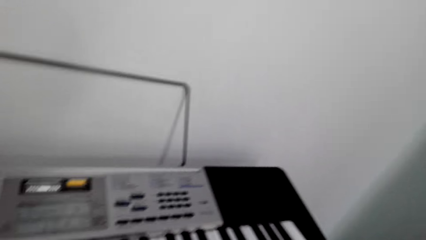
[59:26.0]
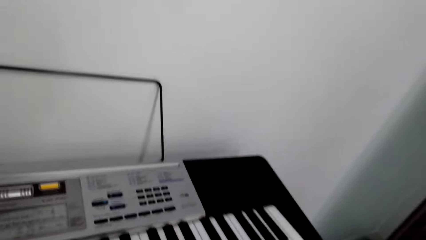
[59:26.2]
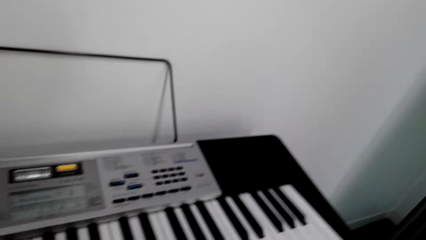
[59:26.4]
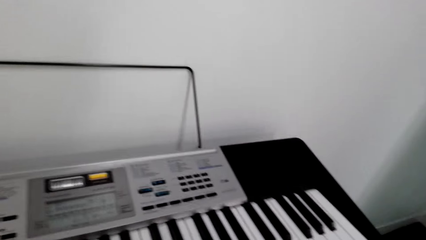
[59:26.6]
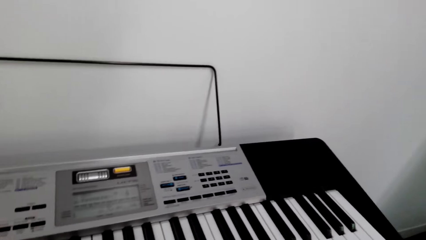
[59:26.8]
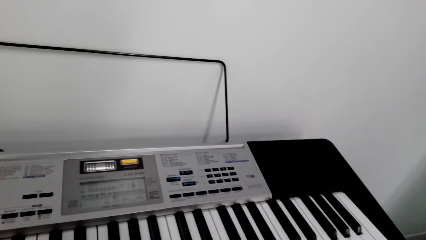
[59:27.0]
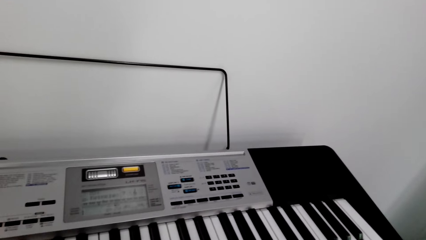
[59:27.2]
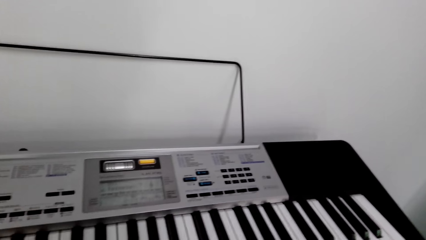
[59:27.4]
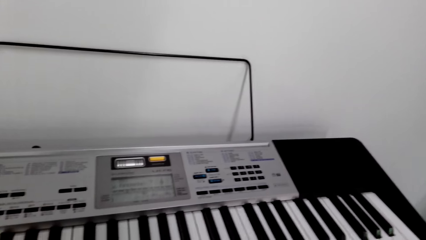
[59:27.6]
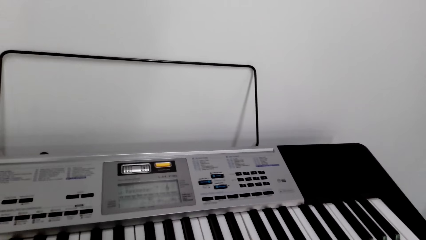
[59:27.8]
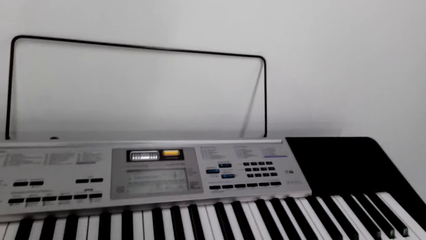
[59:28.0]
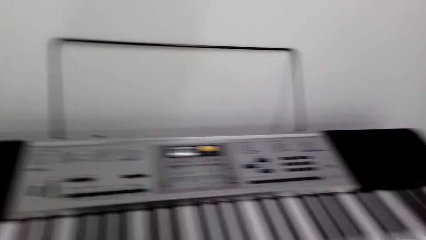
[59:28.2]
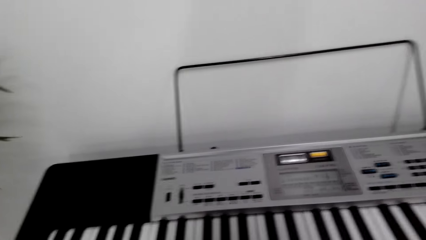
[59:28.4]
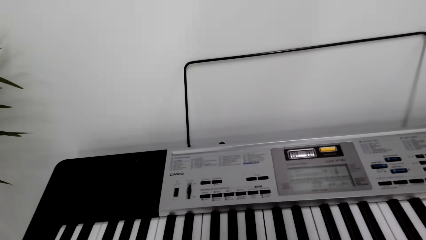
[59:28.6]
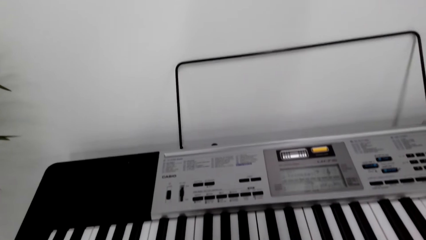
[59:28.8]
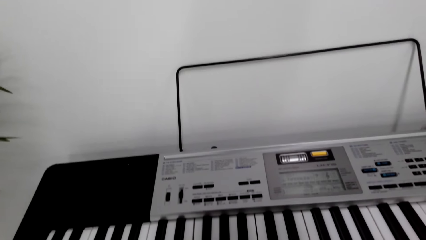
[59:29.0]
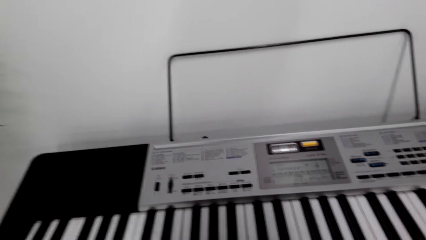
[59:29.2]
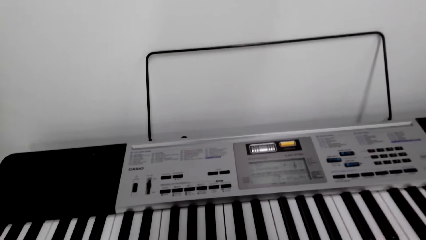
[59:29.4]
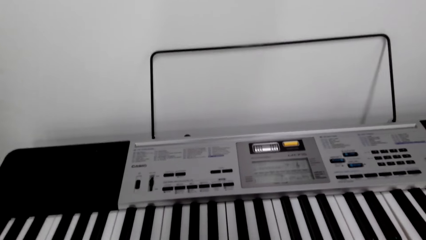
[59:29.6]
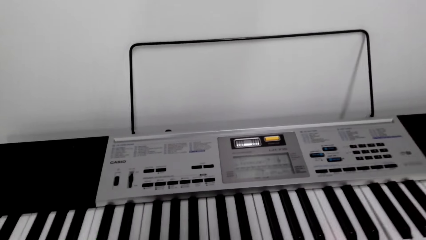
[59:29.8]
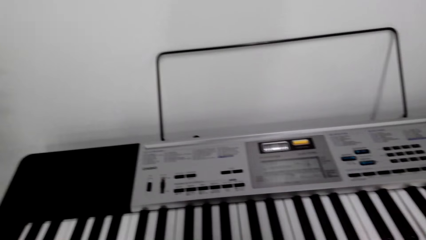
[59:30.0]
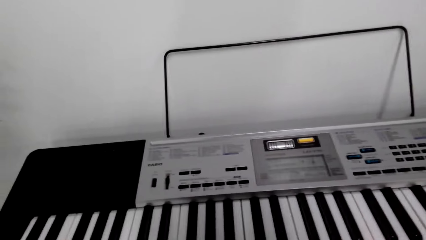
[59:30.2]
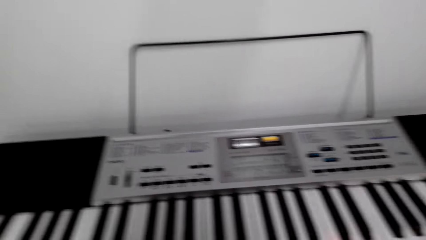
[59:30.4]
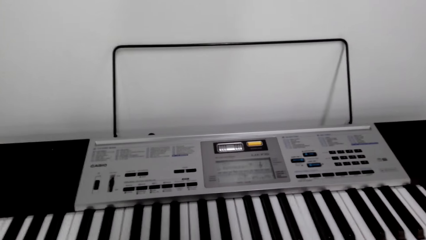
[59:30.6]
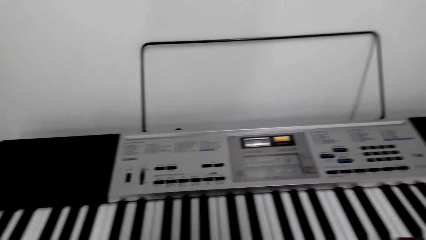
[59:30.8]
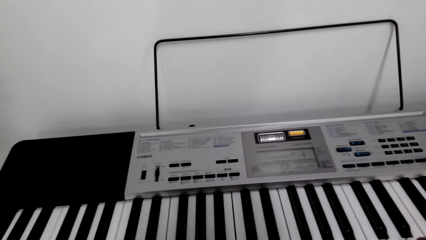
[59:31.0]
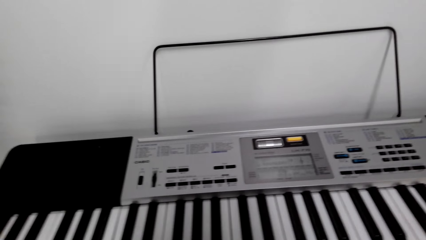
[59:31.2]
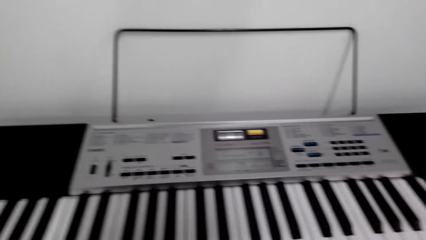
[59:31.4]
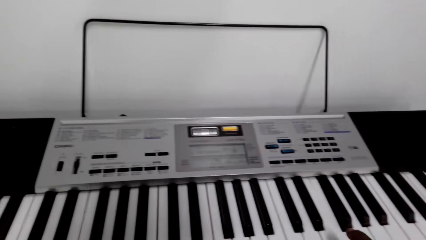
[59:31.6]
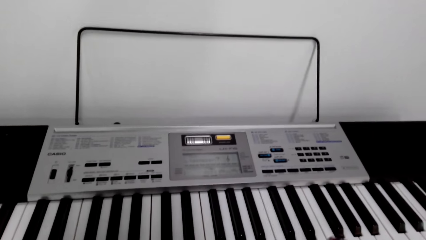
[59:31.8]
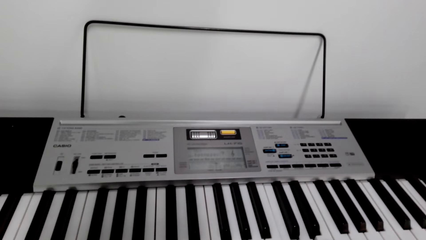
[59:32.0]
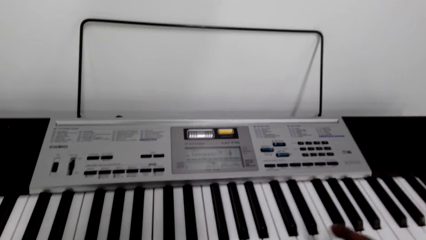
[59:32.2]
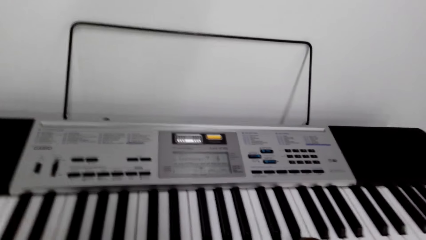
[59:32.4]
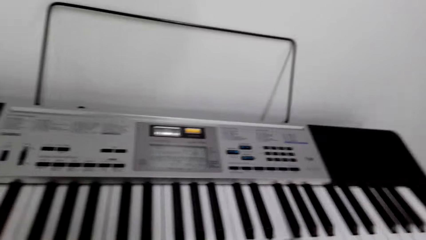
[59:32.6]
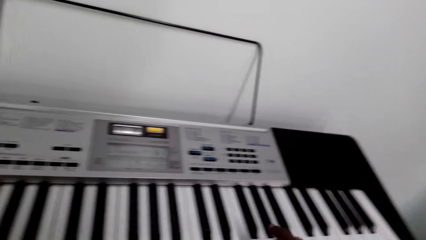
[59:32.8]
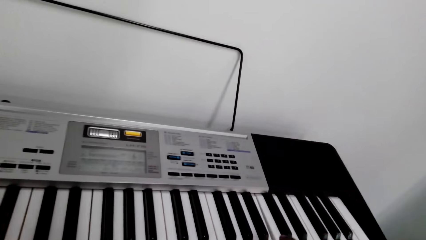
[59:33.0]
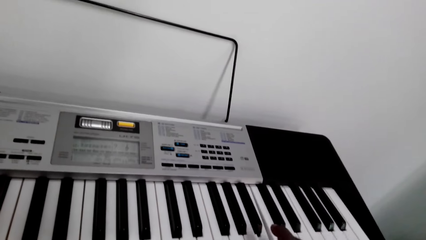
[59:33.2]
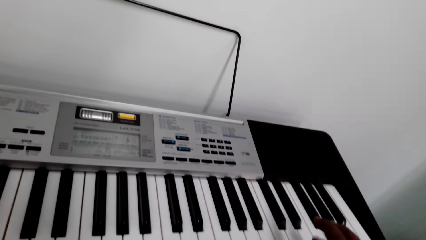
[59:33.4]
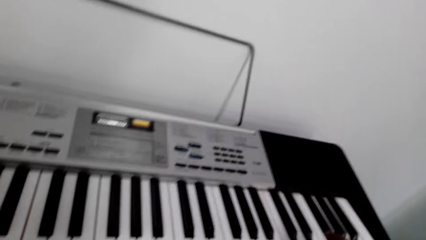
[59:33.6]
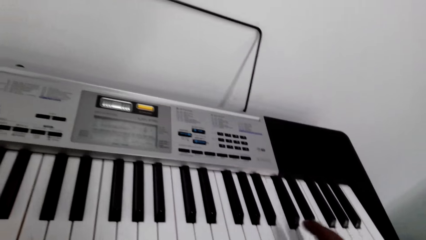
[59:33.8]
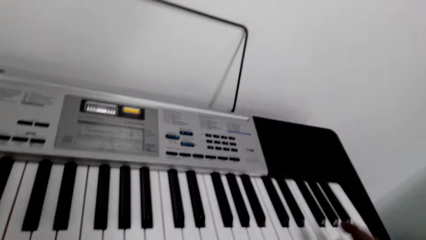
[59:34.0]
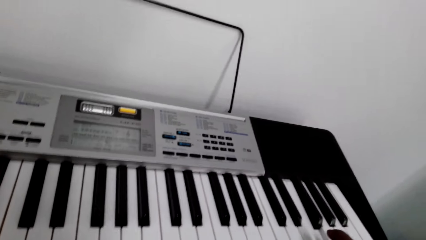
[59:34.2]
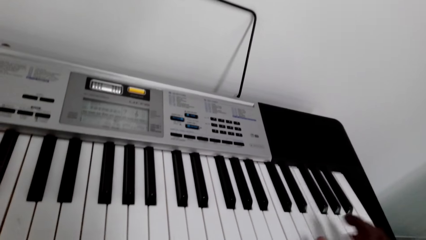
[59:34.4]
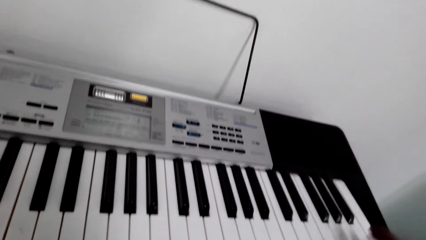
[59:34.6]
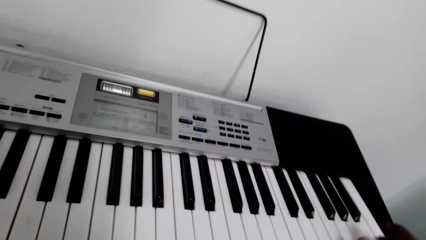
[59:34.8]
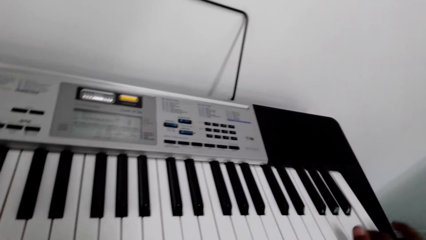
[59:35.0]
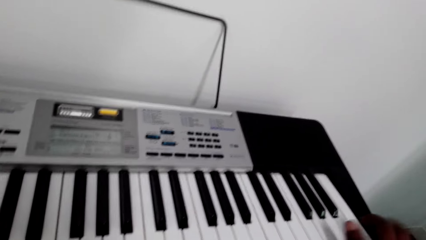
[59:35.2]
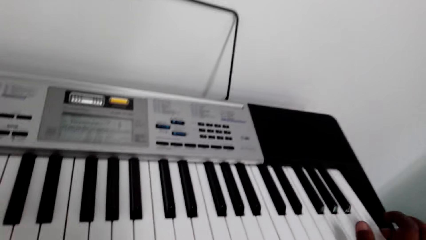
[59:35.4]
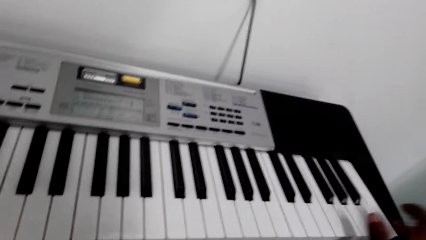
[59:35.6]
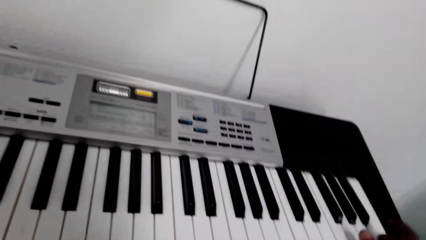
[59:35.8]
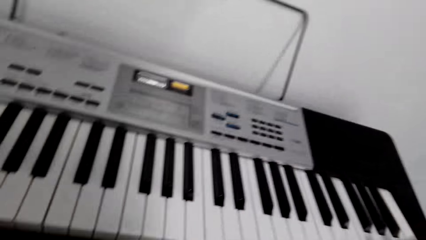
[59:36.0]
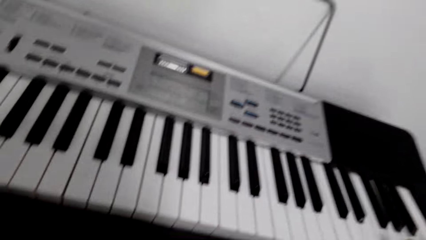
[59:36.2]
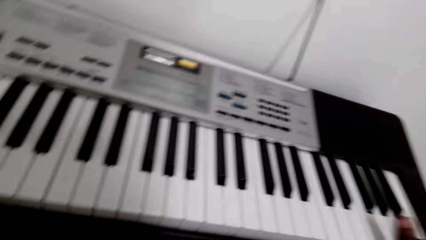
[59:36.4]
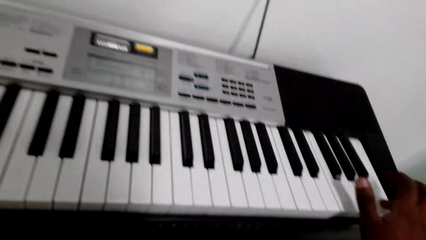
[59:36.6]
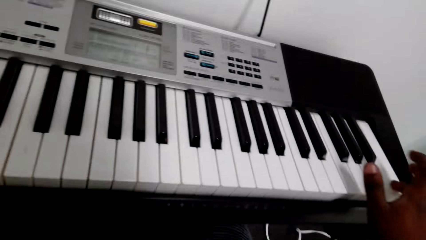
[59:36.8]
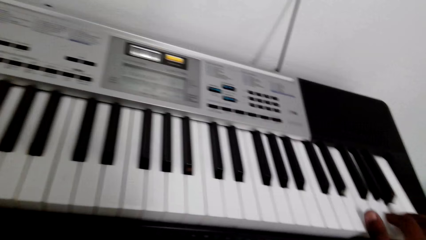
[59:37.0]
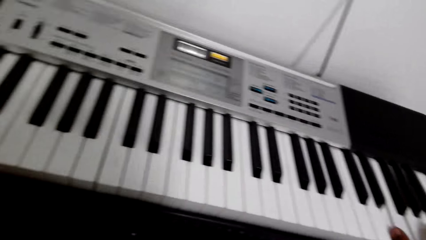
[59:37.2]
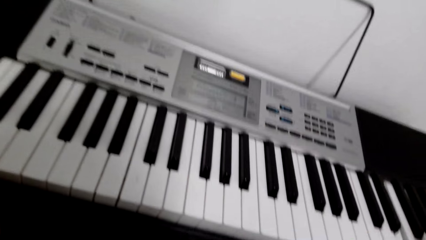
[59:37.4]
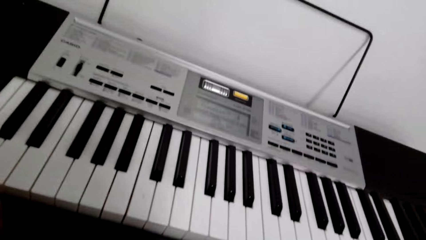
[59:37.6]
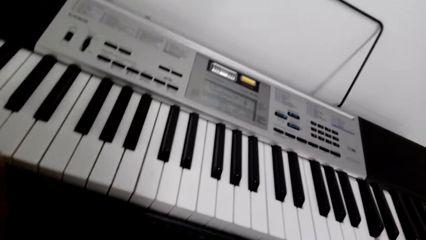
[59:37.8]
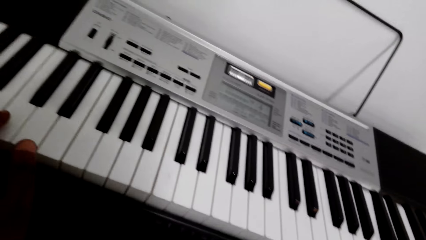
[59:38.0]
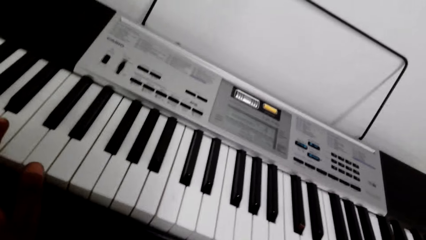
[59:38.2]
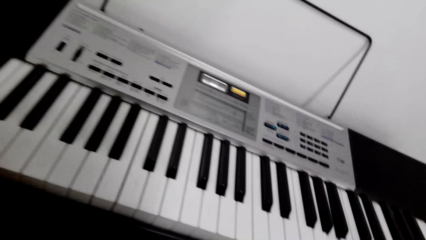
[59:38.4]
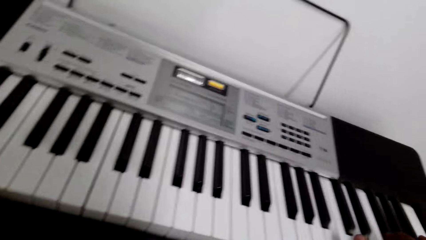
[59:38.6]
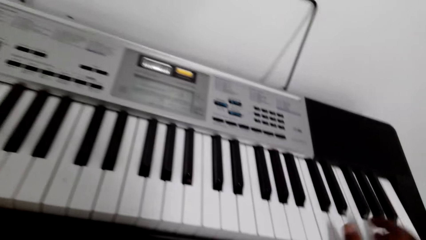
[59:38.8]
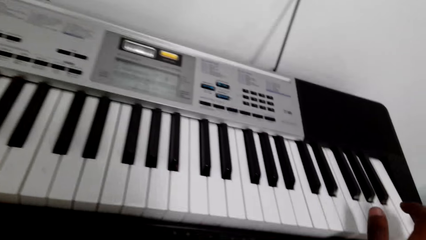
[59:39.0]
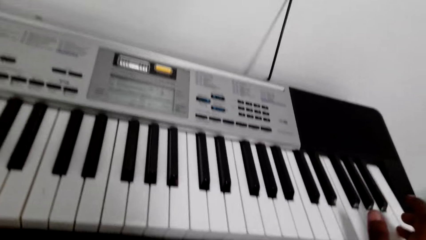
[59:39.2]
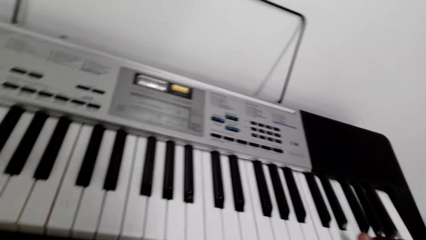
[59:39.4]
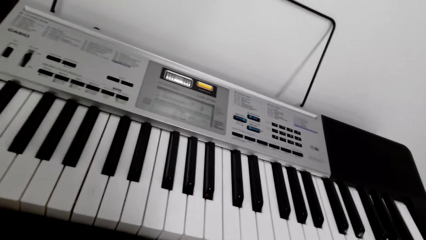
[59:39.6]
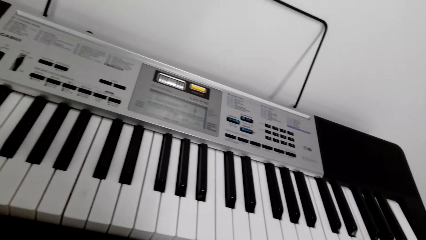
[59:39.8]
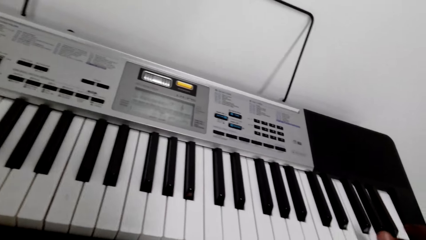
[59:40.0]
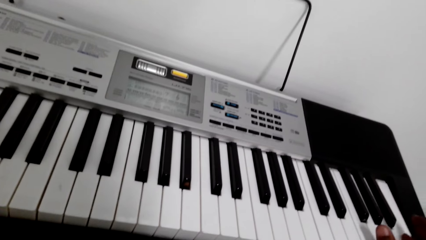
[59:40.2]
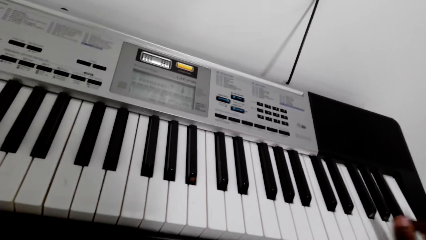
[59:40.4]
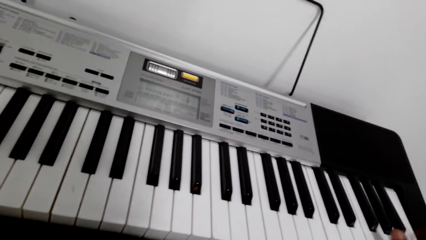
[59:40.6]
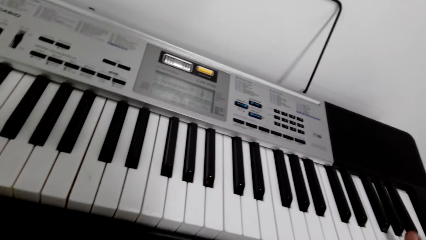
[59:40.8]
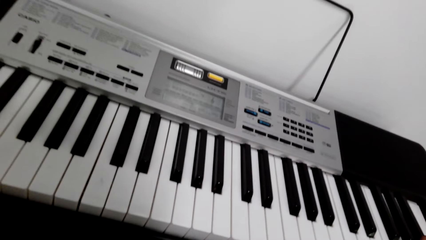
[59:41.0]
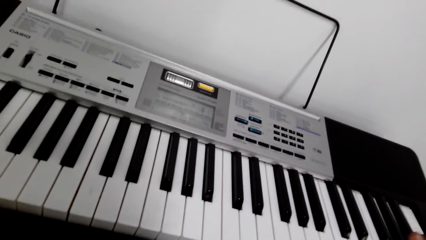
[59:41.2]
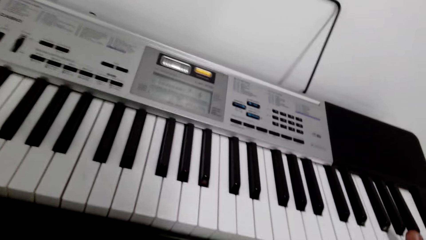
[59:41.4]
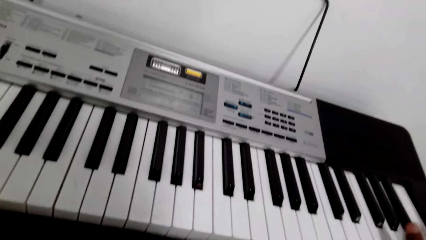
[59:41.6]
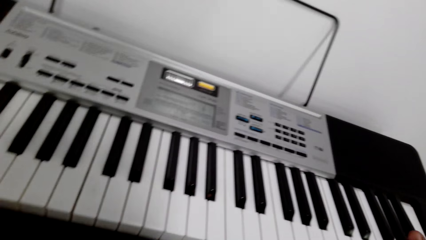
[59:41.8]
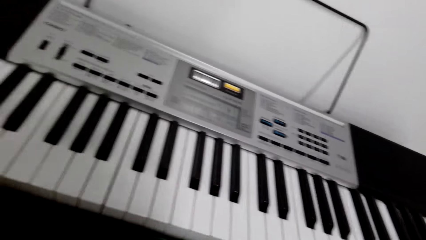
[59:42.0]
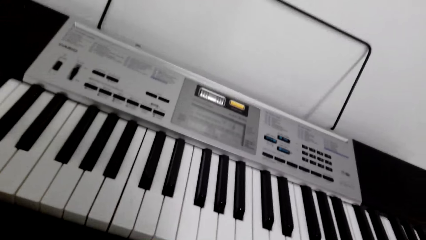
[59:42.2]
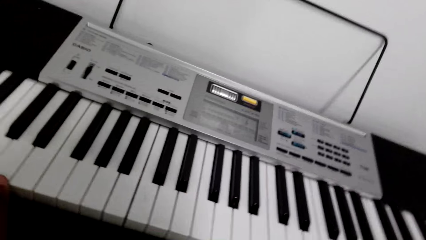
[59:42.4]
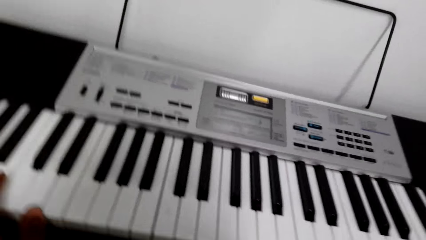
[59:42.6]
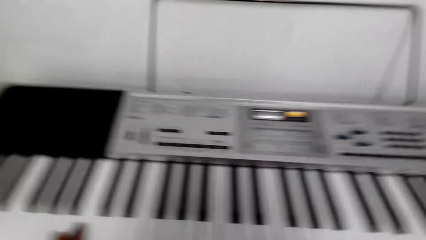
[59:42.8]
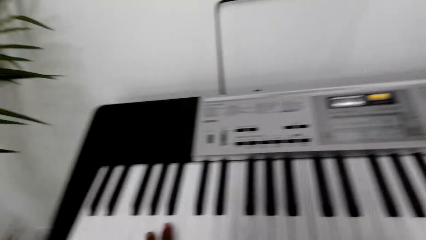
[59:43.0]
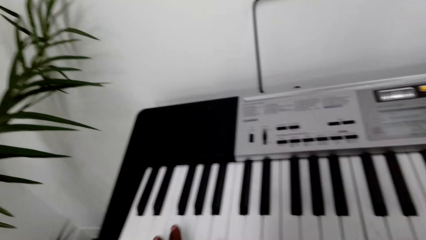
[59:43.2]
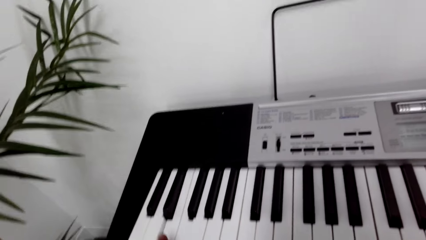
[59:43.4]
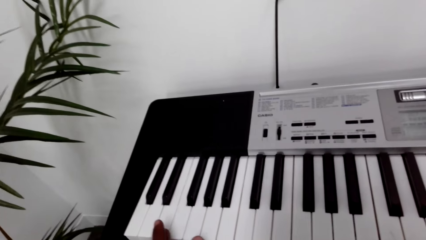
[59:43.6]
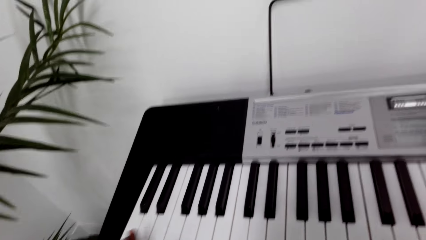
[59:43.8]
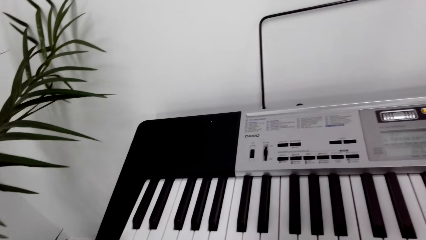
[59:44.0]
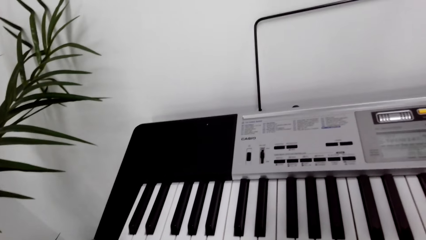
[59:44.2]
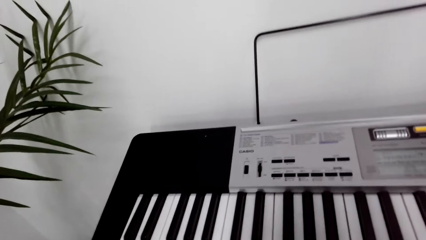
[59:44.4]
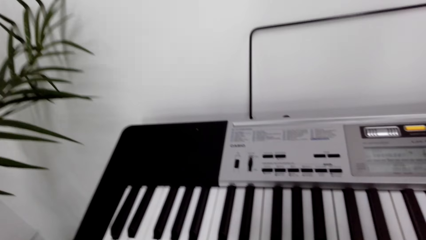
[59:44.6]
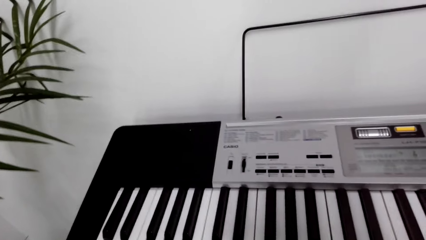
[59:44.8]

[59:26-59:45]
The camera wearer looks at the piano.
